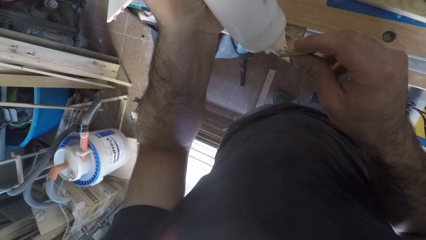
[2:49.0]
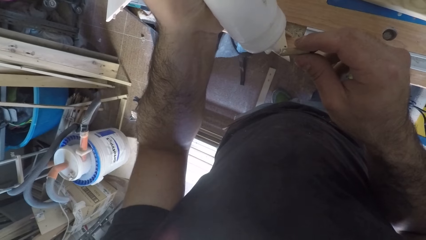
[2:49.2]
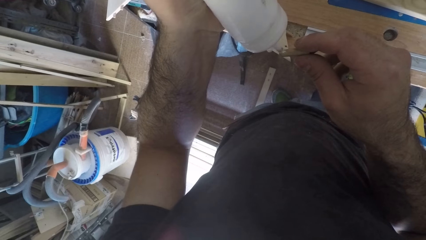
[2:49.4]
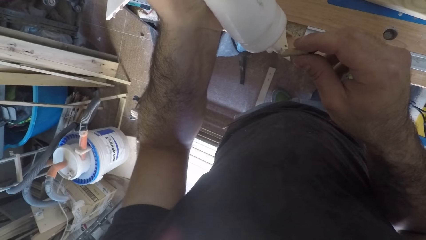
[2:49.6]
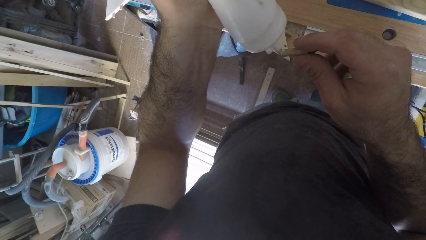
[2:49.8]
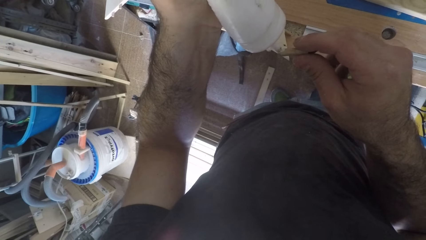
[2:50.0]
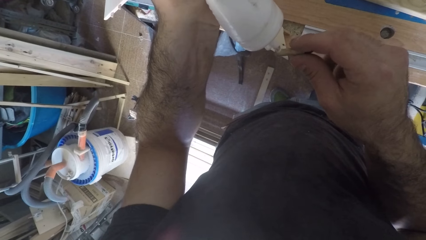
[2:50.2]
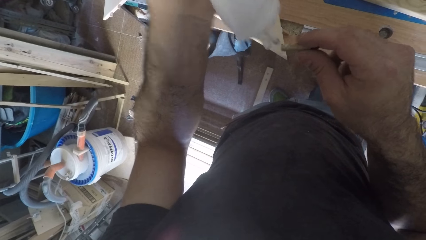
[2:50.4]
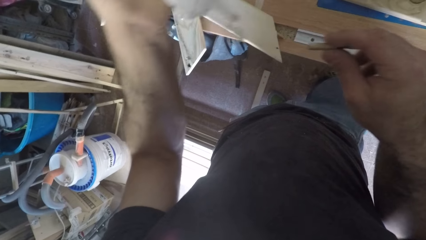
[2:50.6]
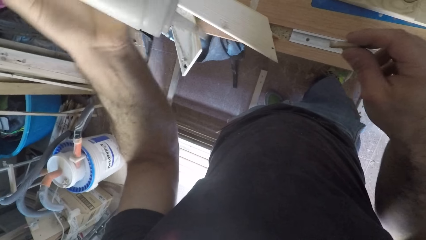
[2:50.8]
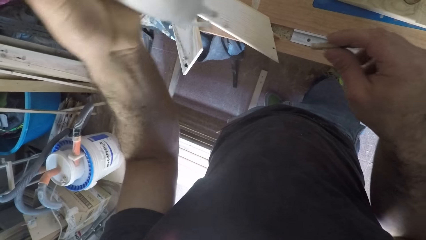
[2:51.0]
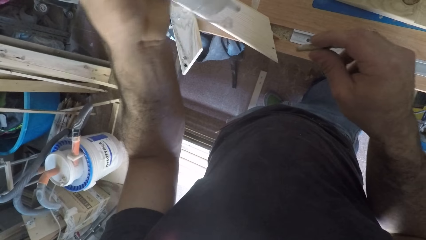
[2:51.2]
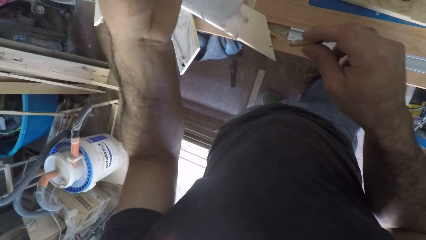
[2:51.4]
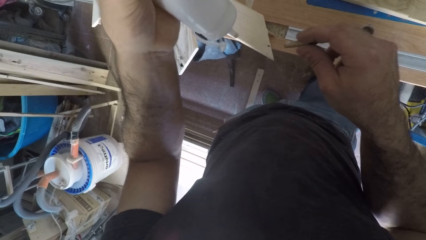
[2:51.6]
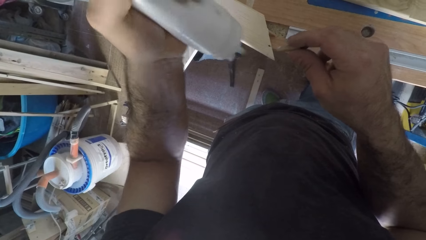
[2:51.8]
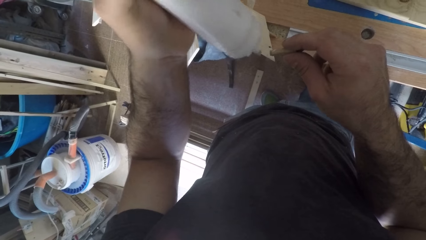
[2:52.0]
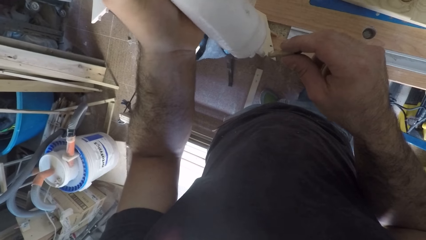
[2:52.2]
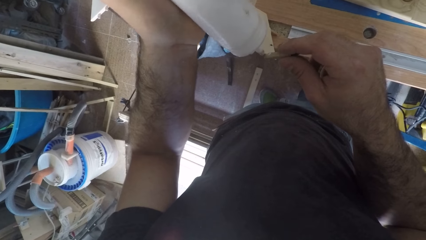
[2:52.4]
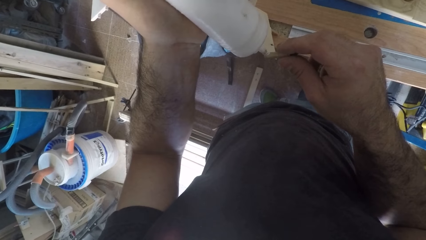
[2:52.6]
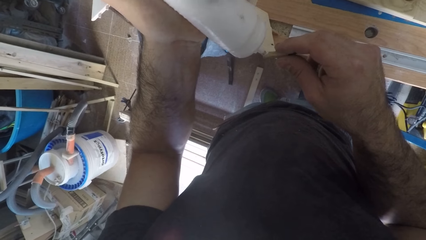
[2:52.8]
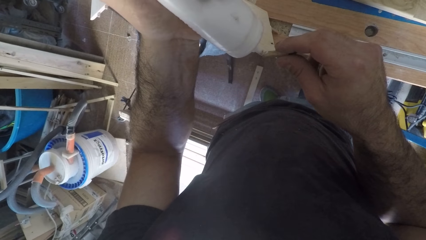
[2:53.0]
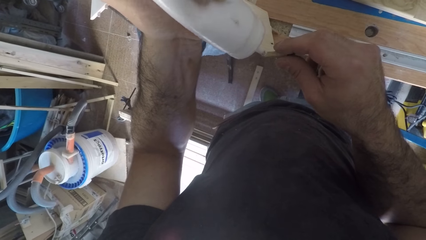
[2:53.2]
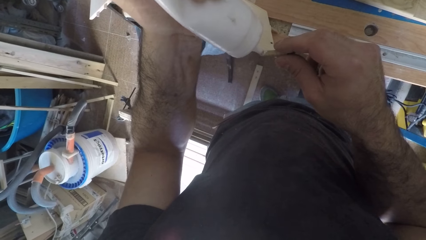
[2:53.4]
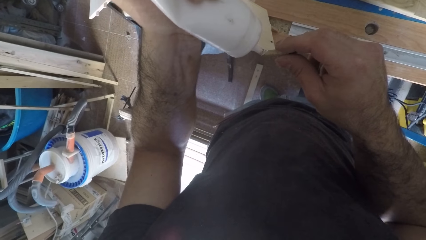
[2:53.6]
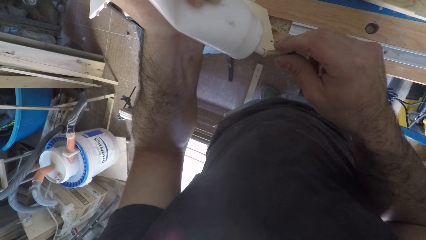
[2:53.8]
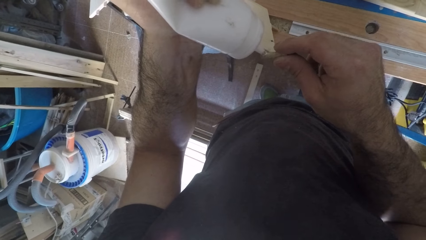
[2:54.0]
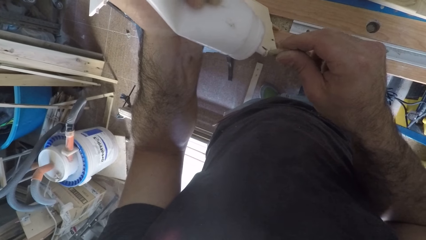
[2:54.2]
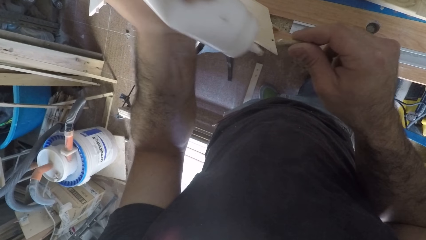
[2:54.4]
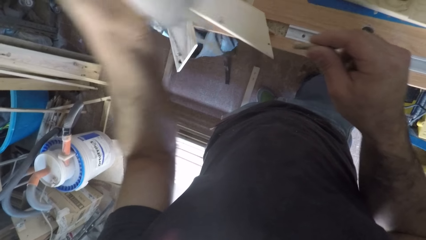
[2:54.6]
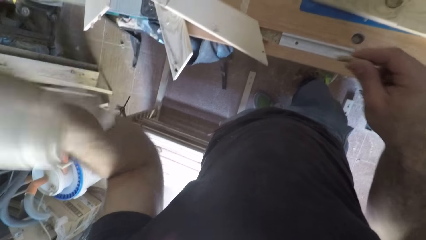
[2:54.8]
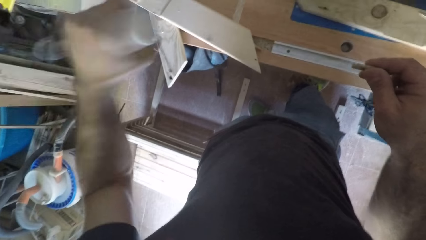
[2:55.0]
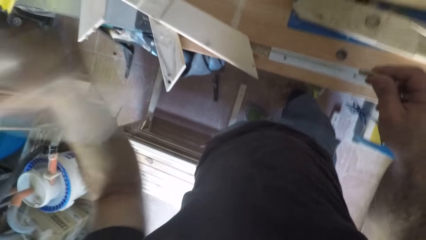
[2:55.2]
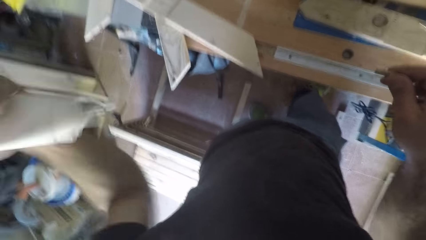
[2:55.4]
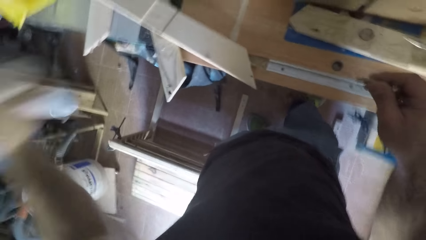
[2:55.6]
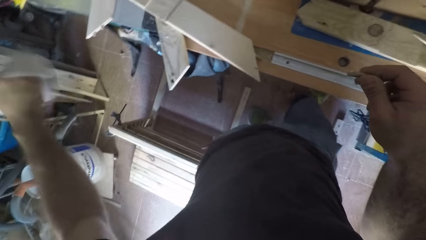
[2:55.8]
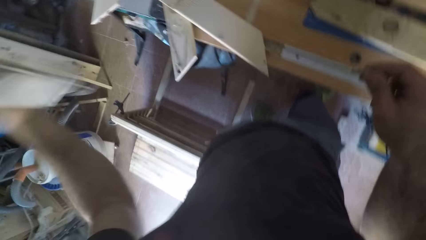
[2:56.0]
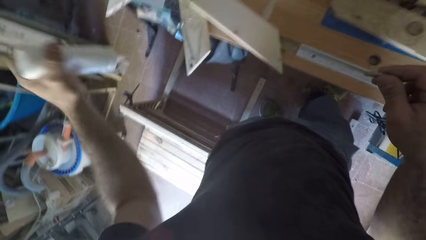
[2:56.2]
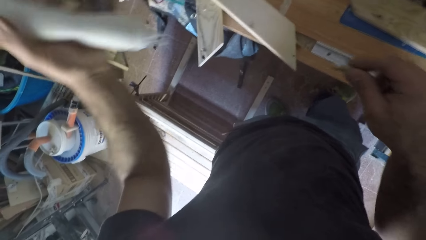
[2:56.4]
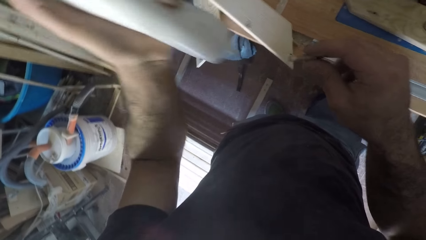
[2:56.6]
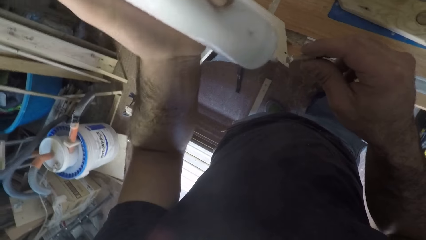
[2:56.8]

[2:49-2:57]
The camera wearer rubs the wood dowel around the tip of the can of glue. He pours the wood glue on the wooden screw. He shakes the can of glue with his left hand.

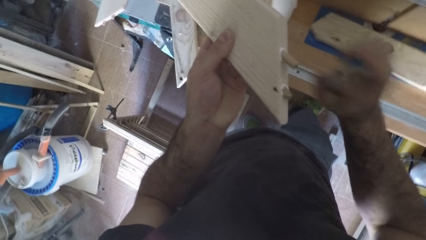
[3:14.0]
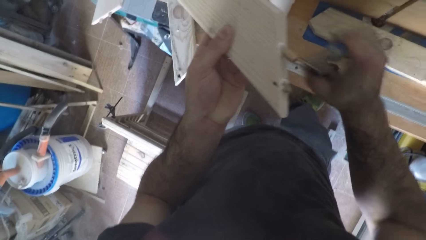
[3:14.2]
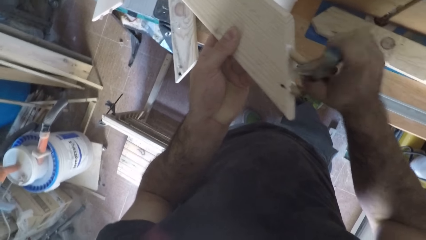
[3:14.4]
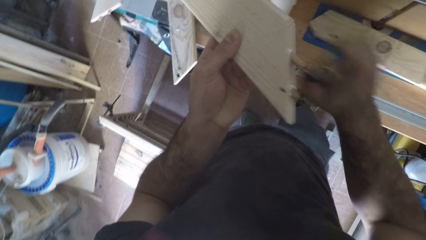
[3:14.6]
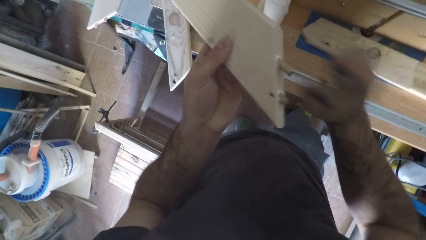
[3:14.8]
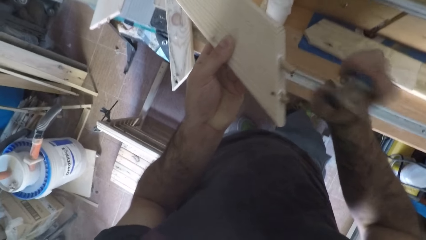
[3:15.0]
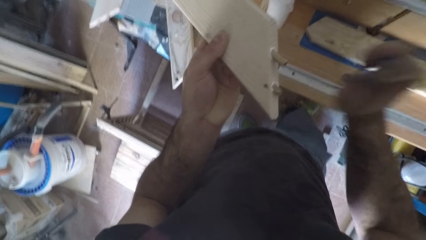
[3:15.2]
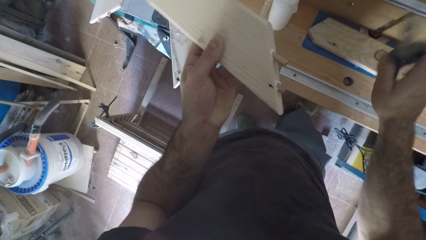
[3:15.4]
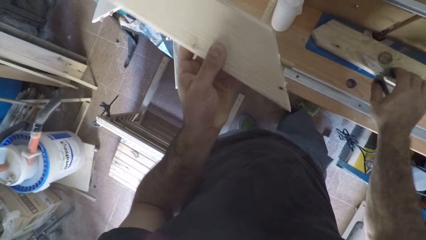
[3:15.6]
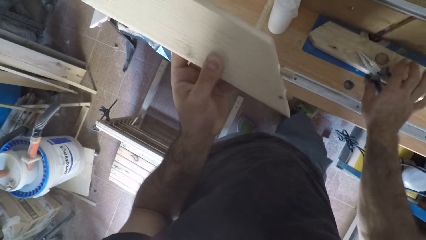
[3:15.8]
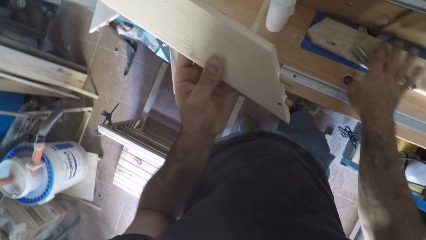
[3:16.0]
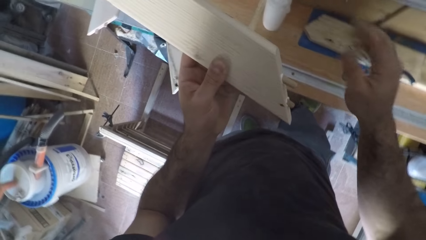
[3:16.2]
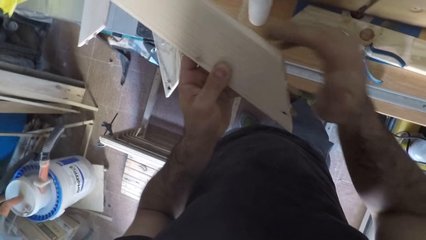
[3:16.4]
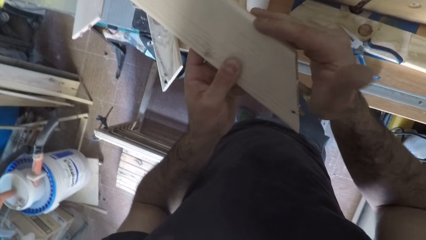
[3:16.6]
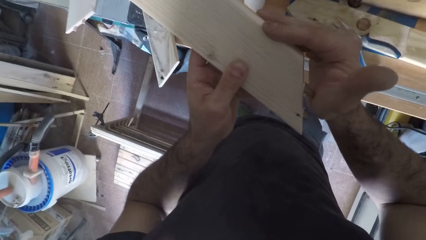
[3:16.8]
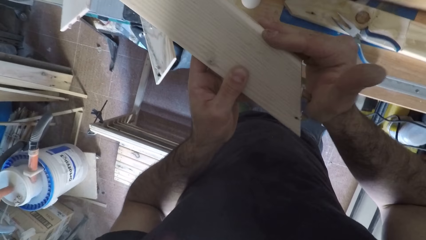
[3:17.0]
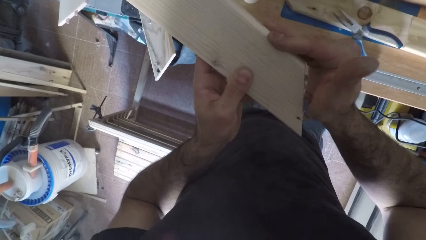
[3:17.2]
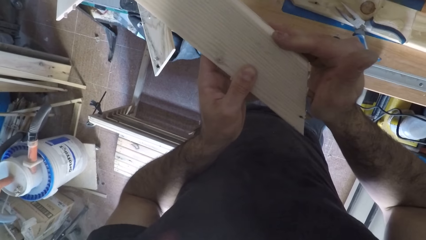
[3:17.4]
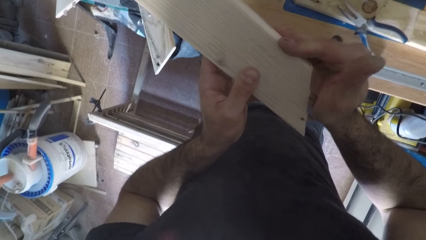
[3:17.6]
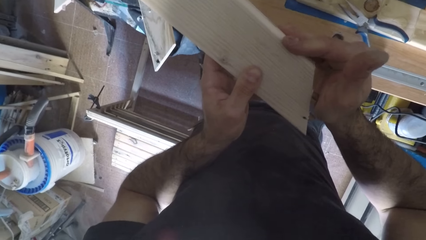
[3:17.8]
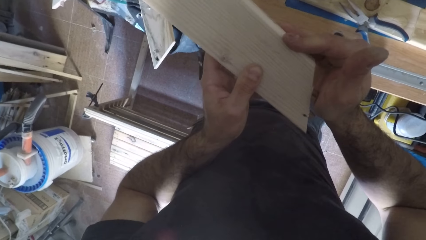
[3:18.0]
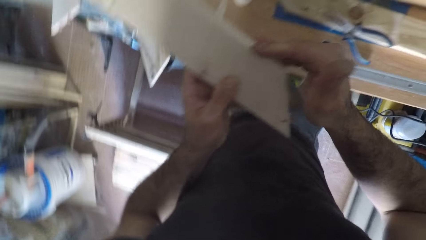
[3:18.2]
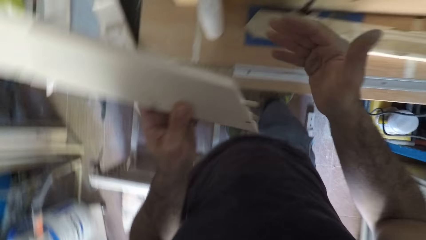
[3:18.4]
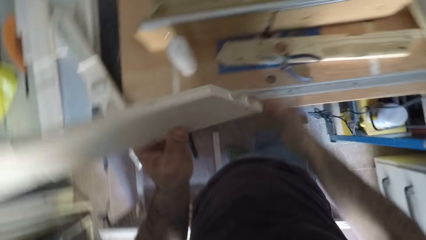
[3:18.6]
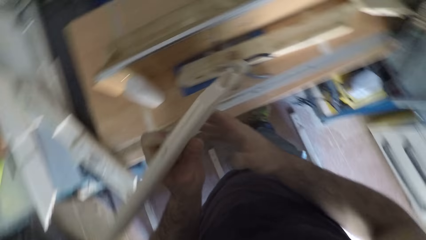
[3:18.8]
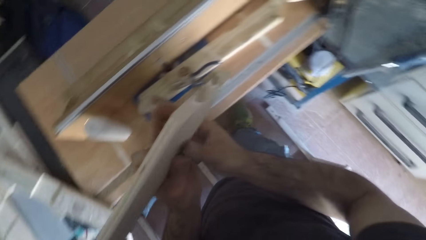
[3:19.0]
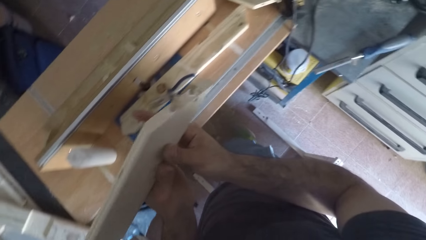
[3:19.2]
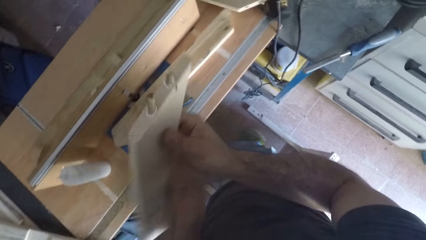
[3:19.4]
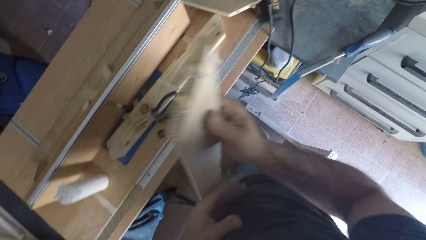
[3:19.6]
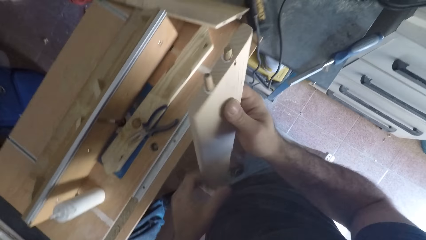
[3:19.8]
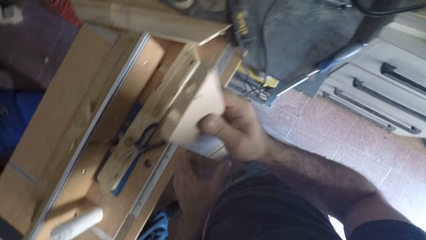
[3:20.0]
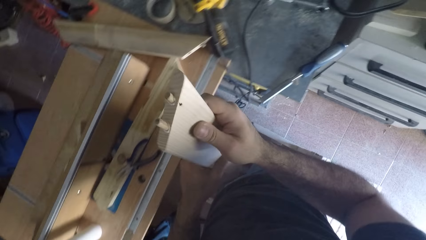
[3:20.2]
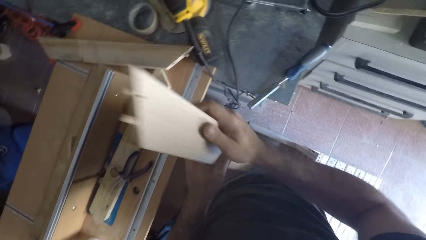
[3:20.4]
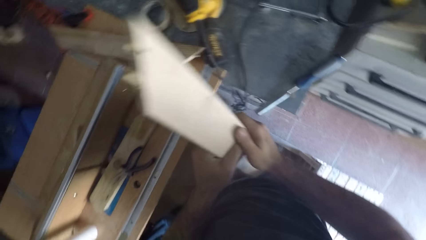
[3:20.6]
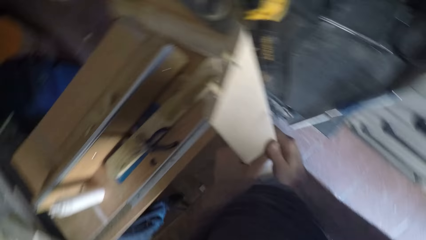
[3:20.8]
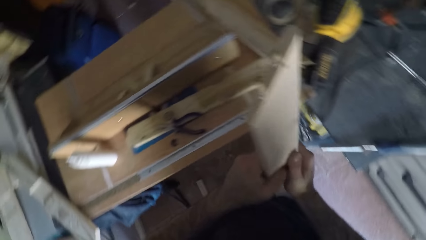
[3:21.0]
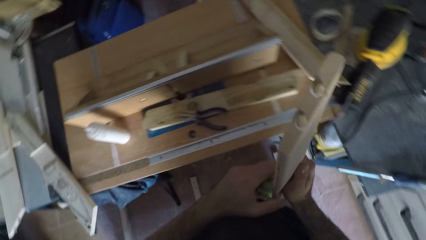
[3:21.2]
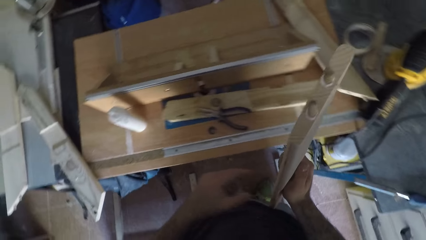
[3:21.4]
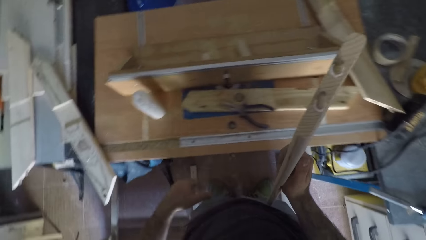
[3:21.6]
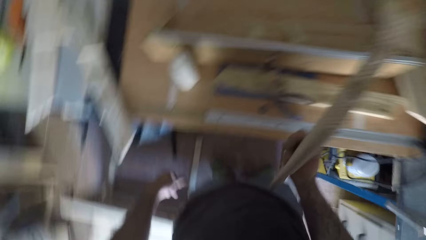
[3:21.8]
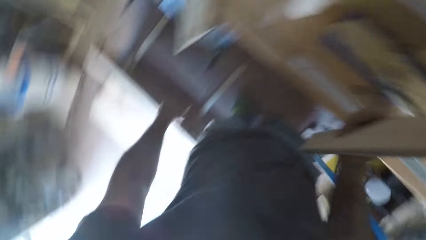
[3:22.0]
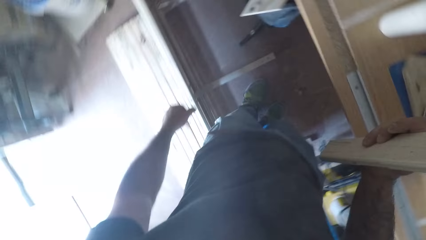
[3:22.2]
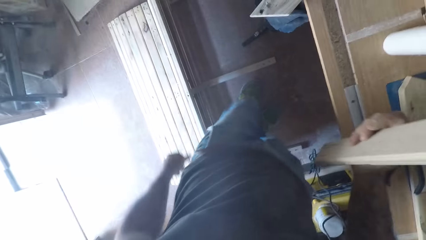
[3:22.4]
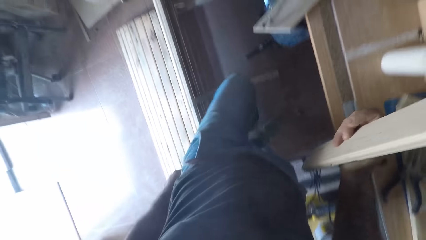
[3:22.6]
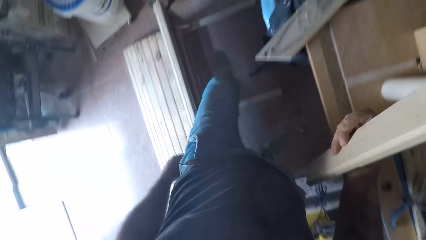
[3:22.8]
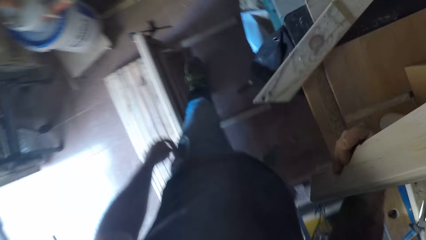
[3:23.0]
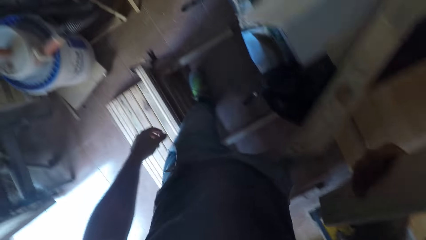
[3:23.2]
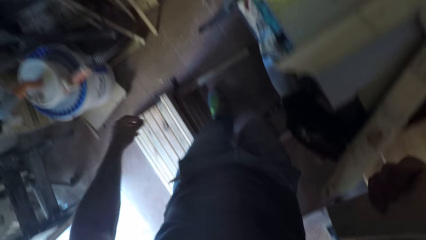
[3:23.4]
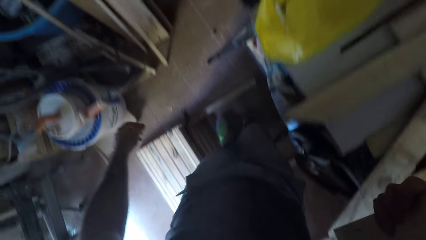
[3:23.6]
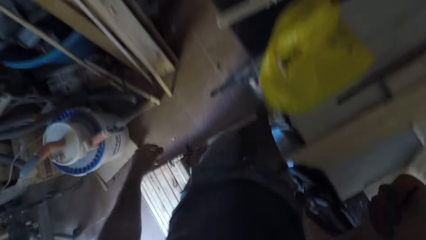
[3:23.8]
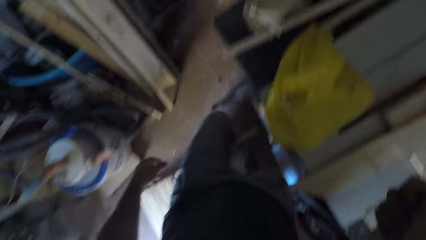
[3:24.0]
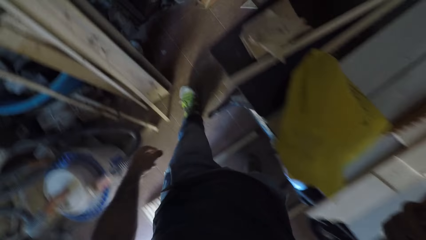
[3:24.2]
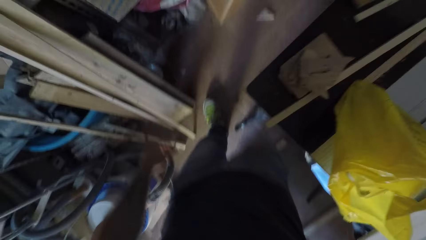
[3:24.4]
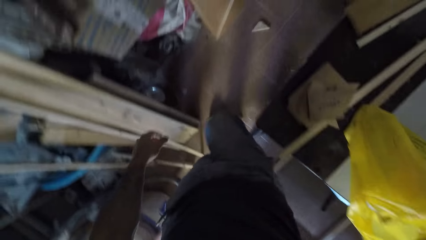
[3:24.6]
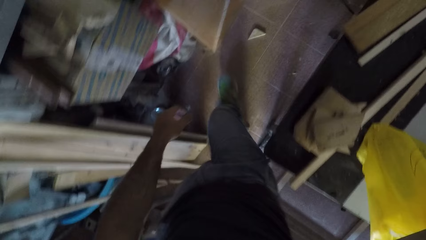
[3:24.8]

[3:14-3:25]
The camera wearer drops the pliers on the work bench with his right hand. He presses the wood dowel with his right hand. He walks around the workshop.
